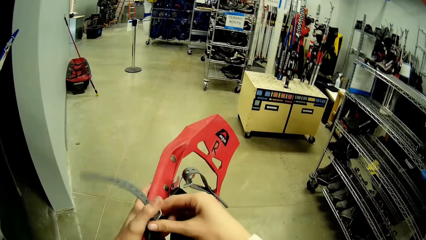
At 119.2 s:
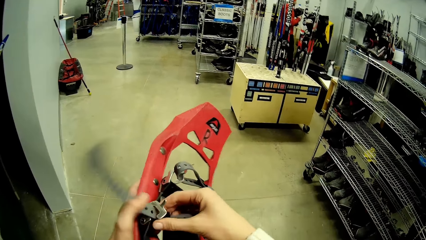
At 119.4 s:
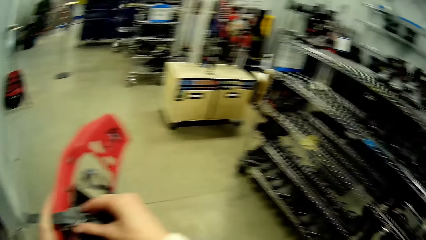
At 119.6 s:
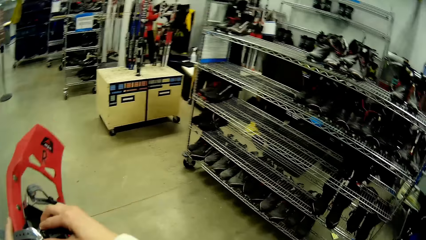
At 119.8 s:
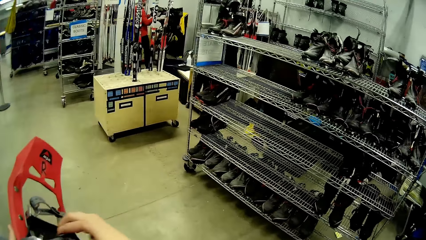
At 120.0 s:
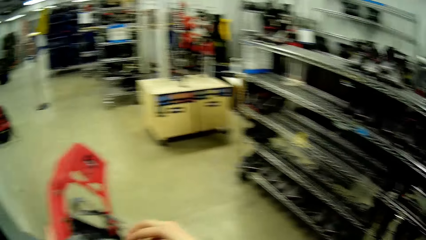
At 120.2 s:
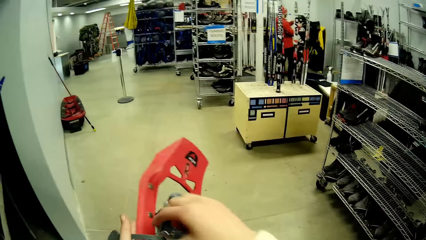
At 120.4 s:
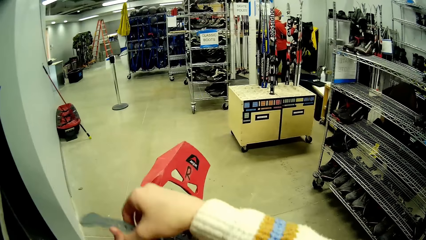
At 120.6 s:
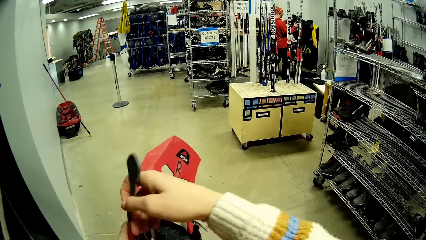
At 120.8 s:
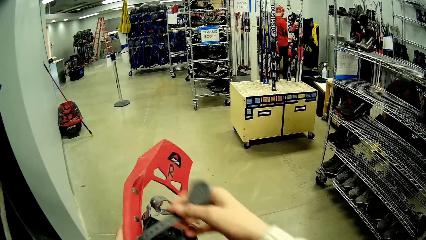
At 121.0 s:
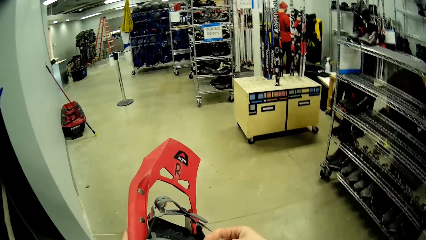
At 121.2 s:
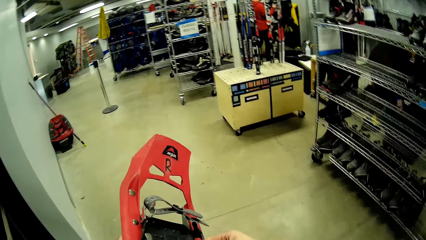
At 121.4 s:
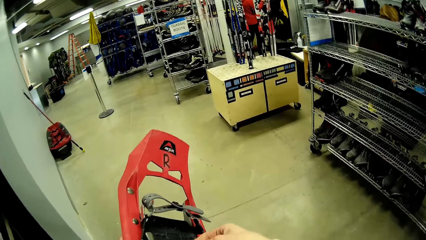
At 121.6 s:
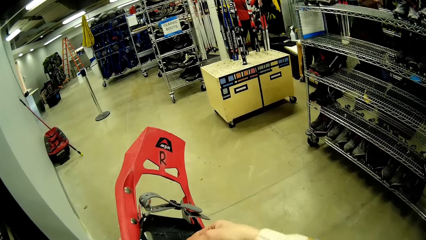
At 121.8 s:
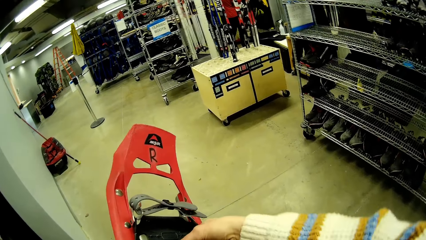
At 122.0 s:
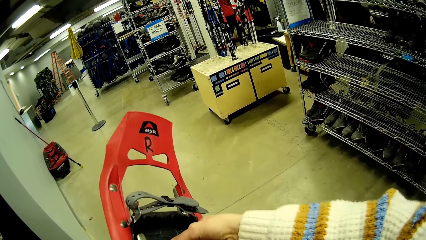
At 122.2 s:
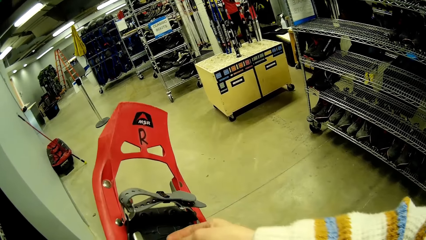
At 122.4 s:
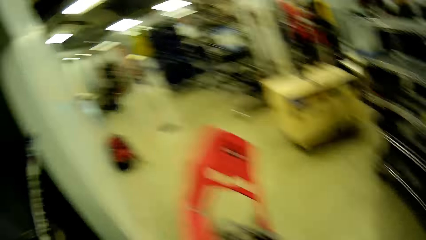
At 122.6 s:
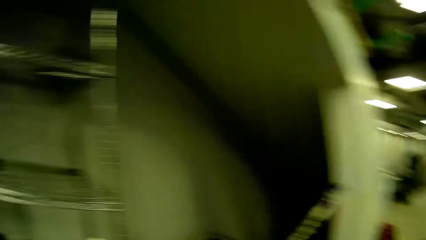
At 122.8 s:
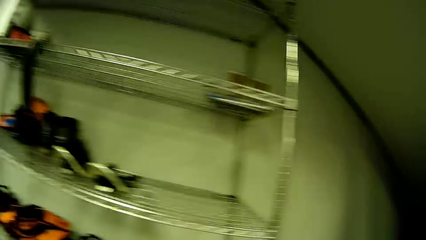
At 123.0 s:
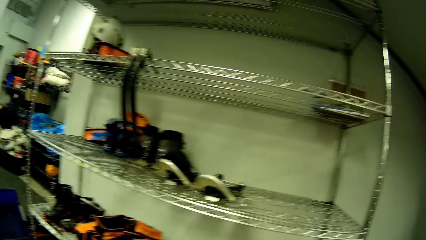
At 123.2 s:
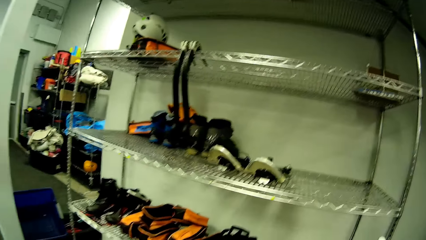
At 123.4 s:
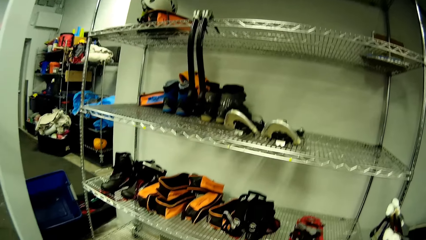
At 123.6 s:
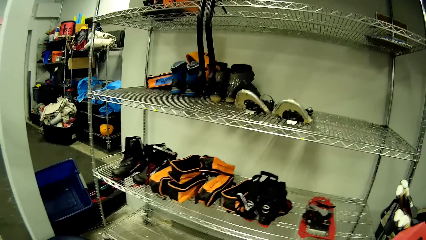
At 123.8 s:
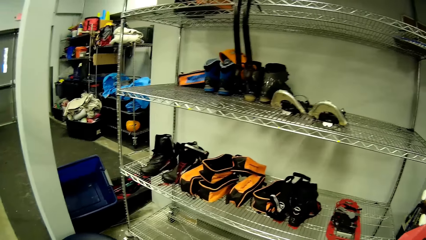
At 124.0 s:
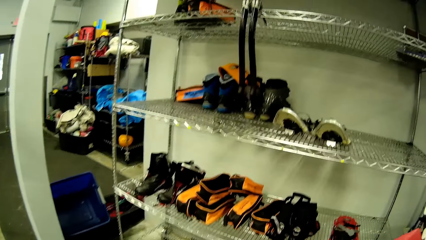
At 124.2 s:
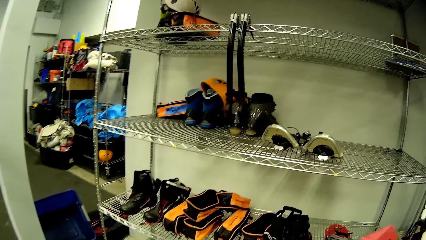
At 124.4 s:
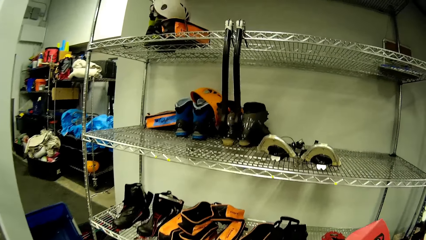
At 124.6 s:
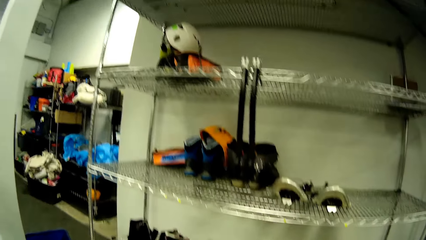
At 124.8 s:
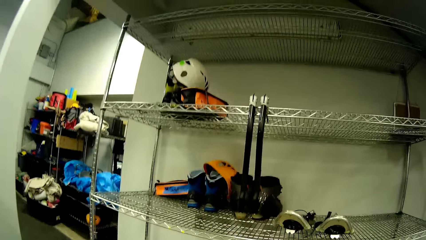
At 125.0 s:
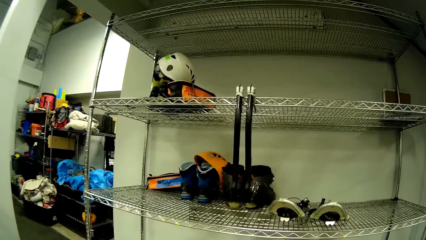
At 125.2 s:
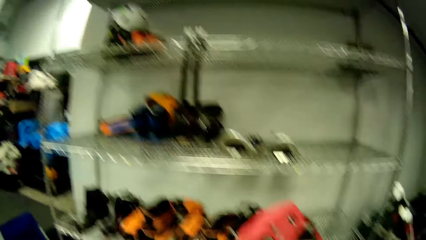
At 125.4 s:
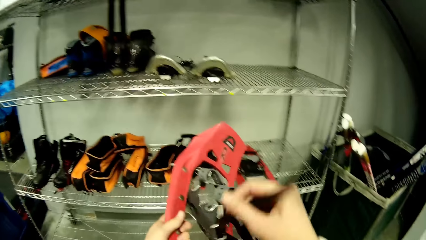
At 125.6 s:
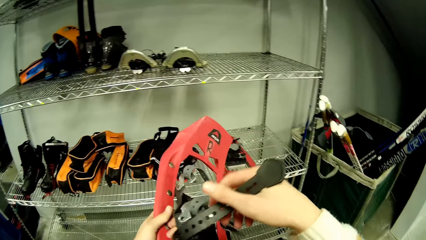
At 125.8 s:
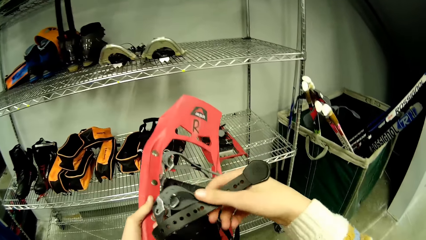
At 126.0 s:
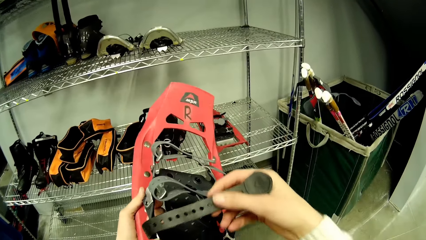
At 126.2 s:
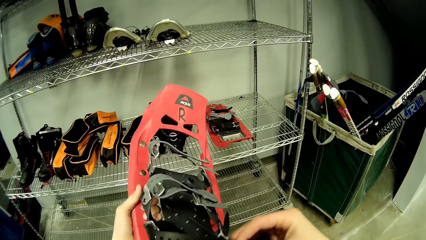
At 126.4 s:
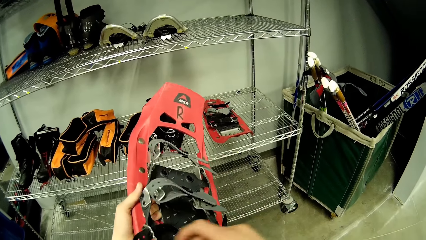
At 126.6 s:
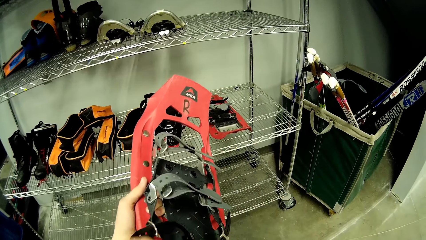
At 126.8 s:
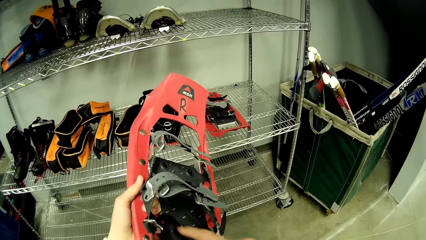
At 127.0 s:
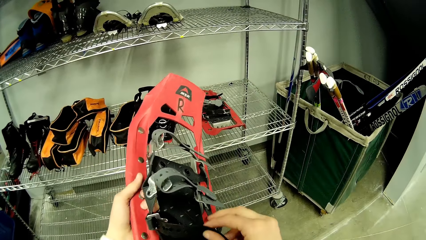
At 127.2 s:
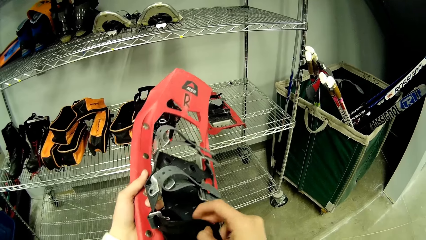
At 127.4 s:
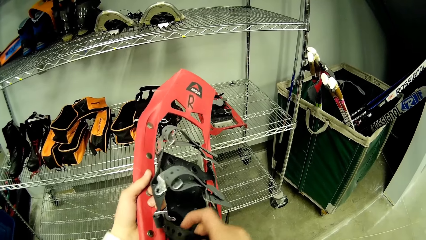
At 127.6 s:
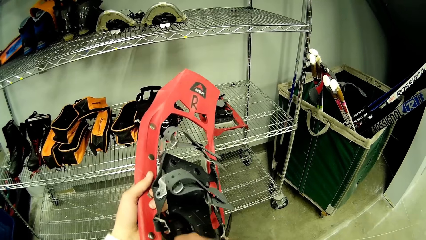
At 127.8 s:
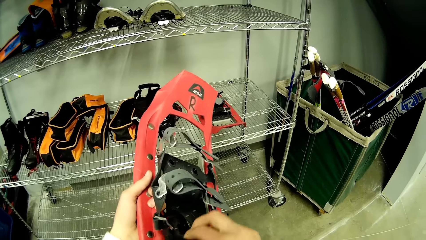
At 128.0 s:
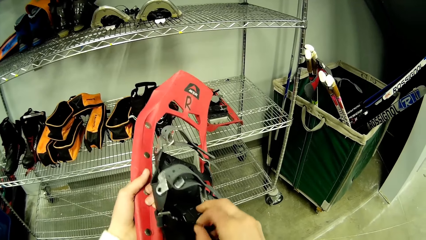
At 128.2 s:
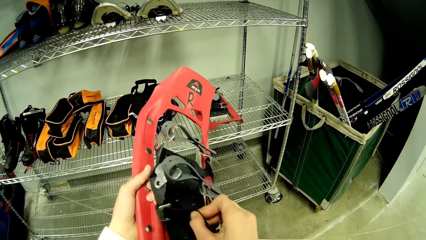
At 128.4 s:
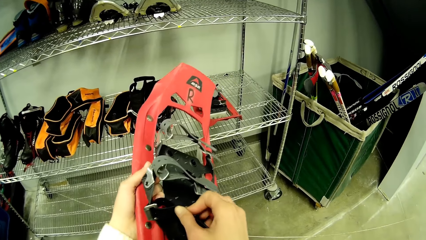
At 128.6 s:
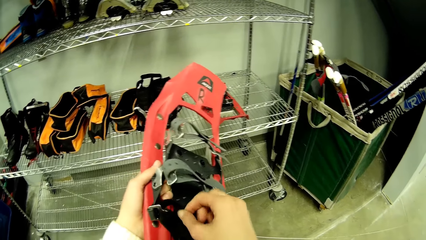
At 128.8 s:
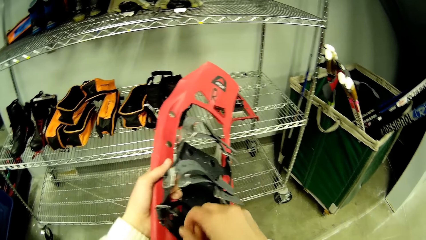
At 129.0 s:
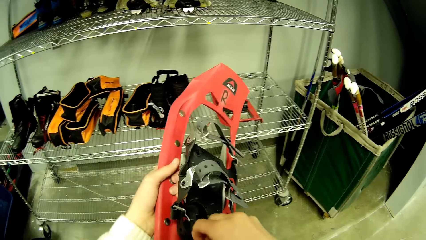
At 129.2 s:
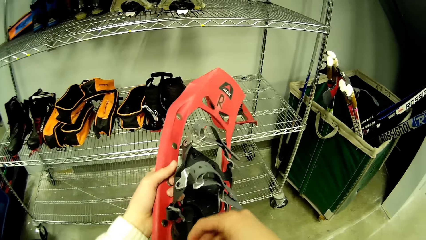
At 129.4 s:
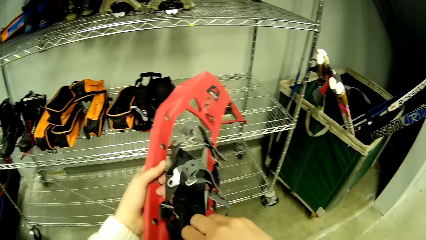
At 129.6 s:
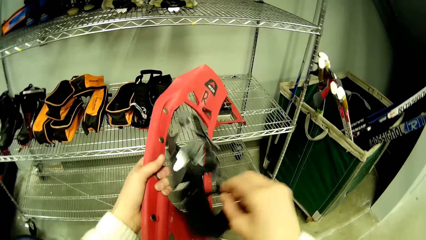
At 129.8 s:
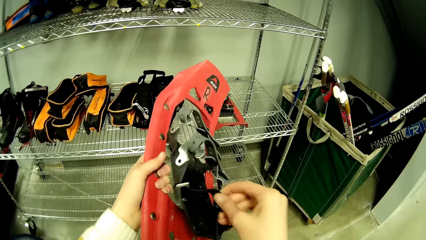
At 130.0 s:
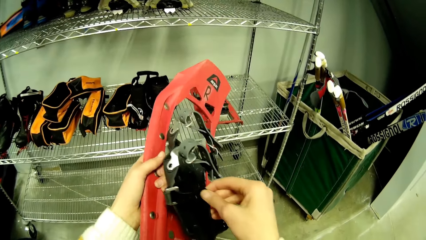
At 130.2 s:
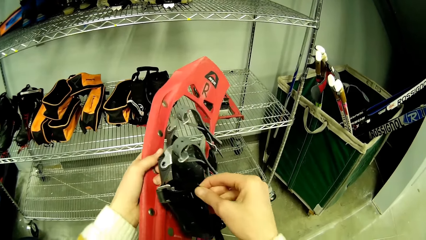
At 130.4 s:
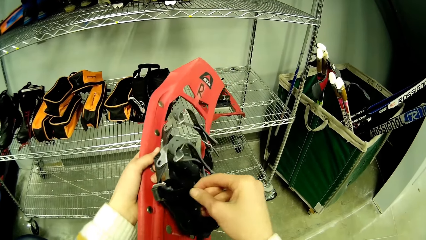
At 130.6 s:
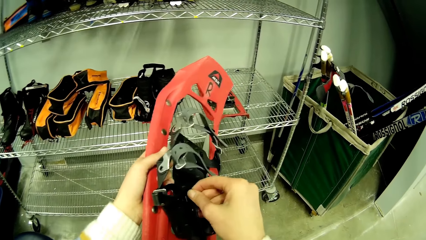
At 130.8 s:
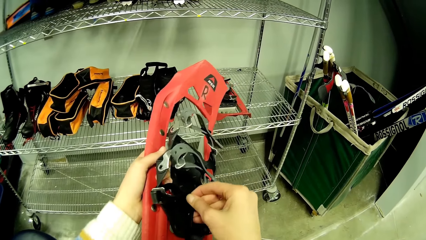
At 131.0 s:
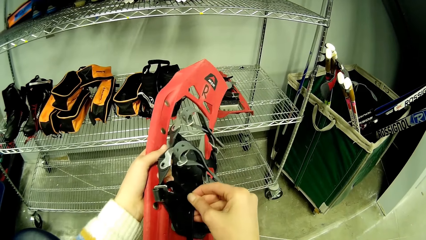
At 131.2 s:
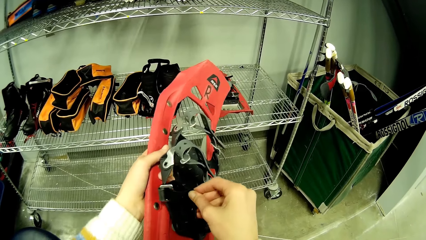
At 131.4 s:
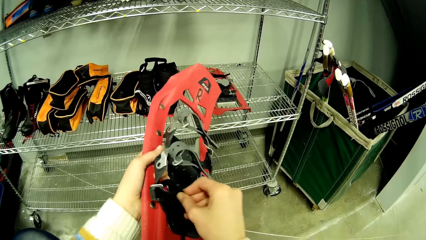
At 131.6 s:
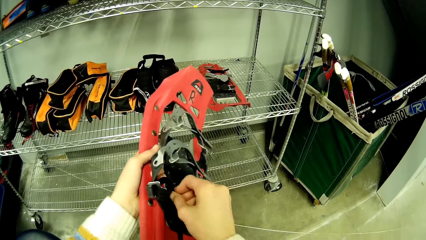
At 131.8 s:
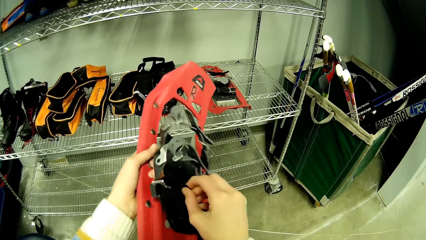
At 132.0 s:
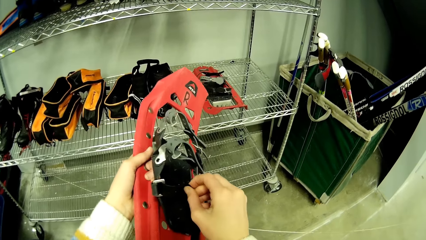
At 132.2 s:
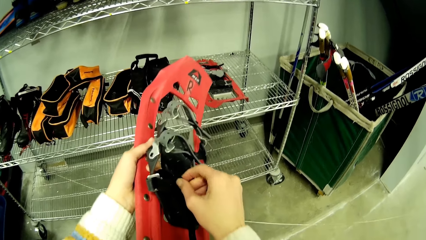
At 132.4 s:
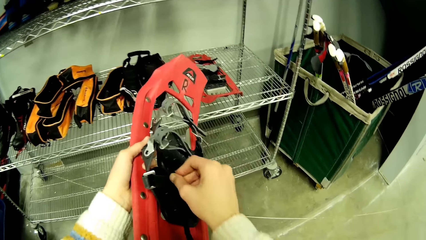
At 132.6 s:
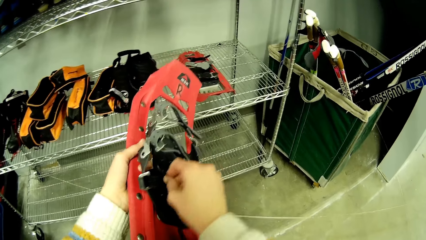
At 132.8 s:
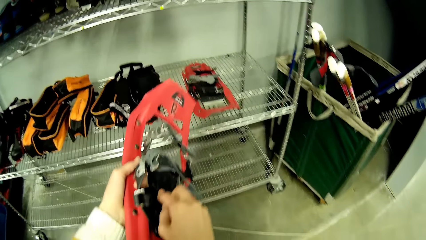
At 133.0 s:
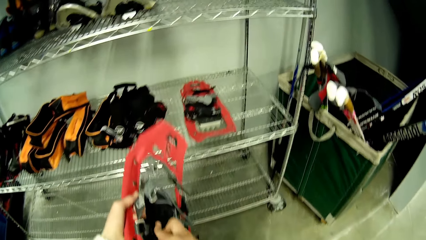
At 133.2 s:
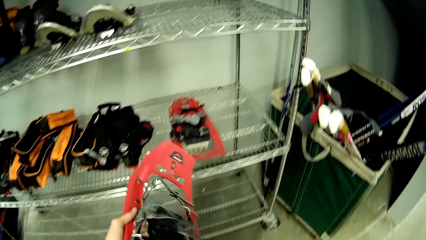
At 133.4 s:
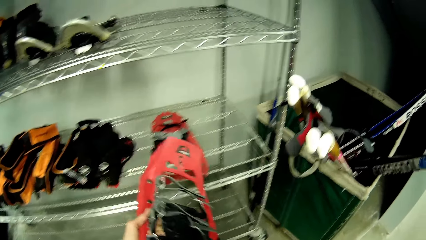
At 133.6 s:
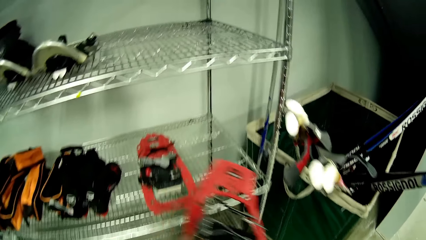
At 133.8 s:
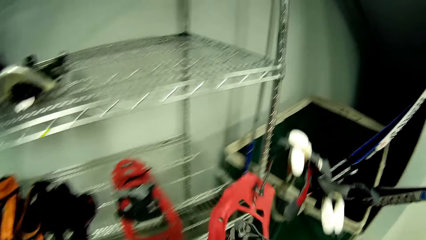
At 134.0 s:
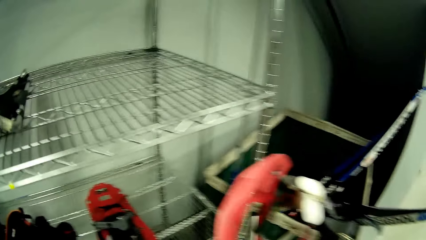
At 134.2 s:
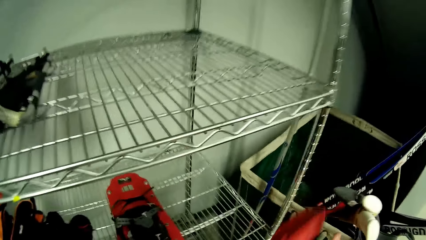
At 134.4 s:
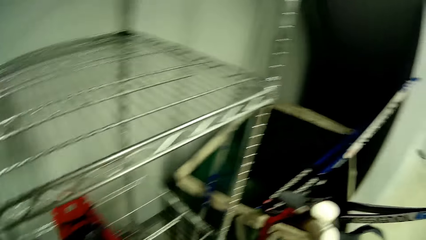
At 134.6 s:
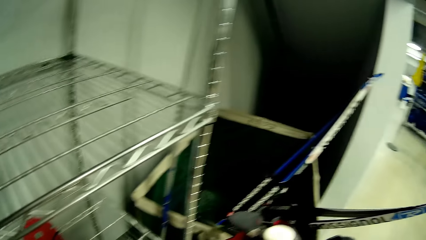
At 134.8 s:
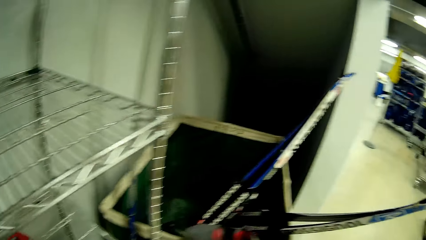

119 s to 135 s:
The camera wearer looks around. They fix the leather on the ski snowboard. They keep the ski snowboard in a cart.
